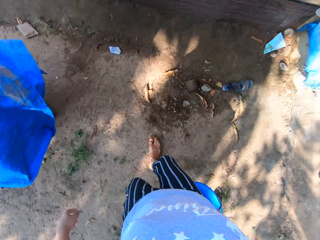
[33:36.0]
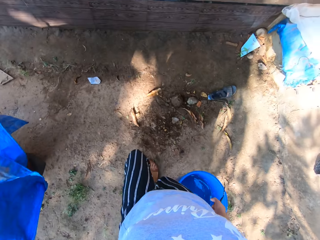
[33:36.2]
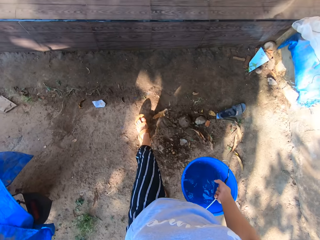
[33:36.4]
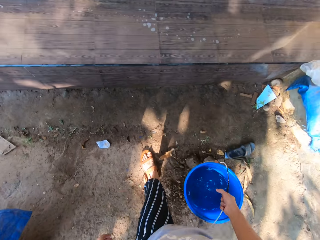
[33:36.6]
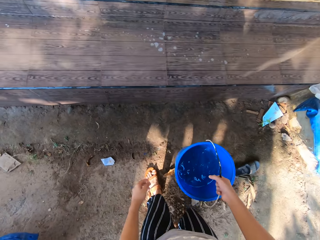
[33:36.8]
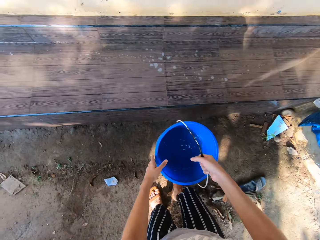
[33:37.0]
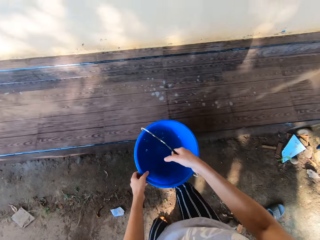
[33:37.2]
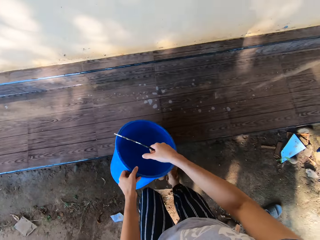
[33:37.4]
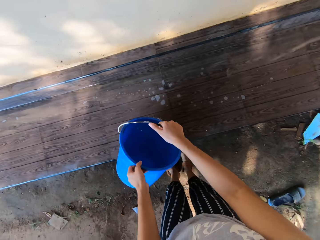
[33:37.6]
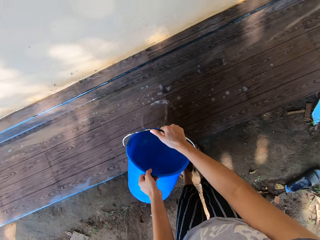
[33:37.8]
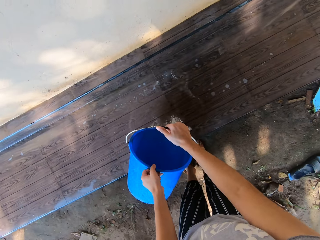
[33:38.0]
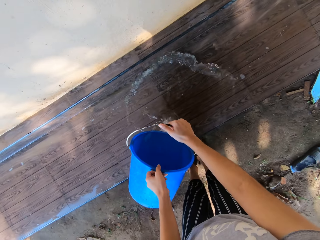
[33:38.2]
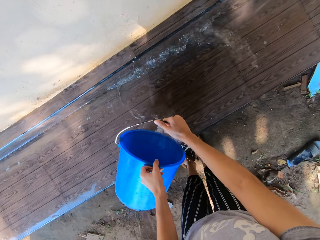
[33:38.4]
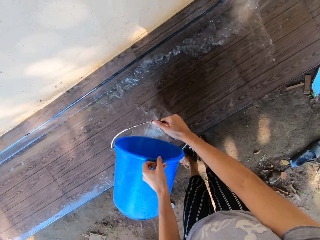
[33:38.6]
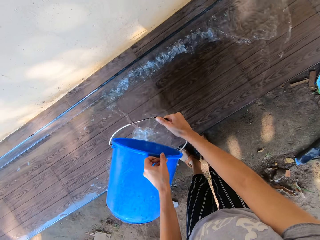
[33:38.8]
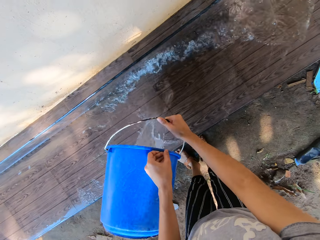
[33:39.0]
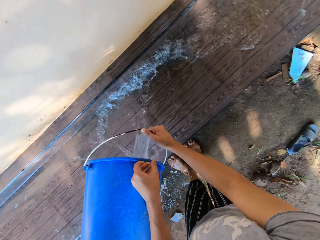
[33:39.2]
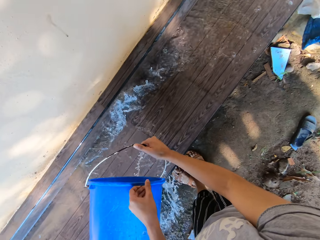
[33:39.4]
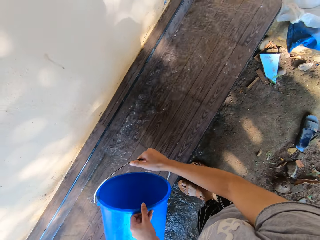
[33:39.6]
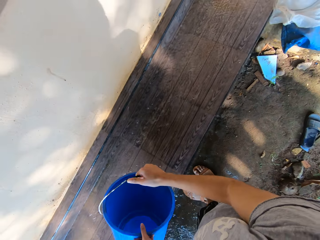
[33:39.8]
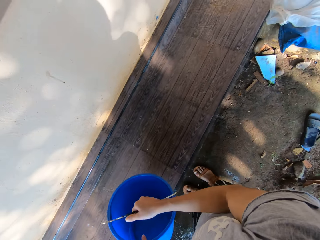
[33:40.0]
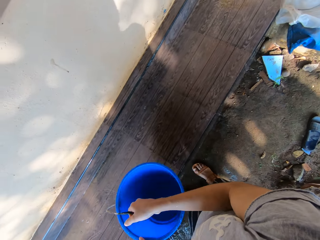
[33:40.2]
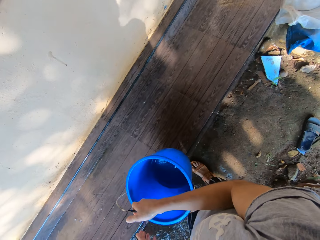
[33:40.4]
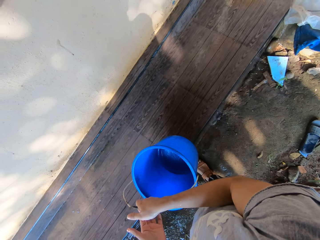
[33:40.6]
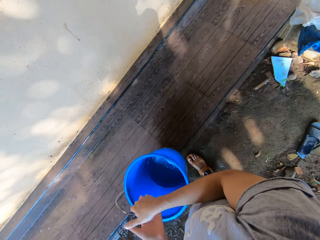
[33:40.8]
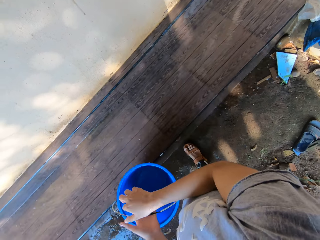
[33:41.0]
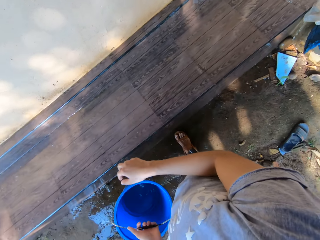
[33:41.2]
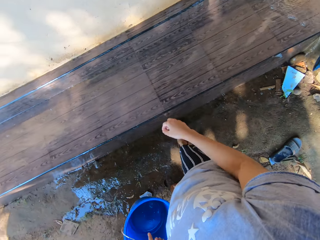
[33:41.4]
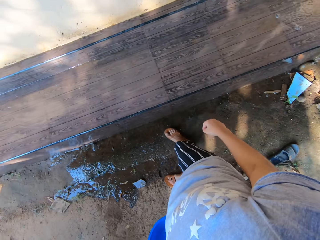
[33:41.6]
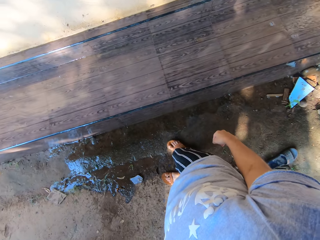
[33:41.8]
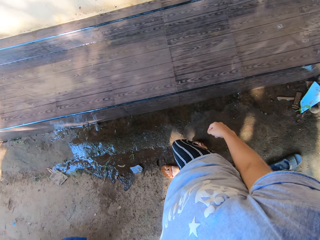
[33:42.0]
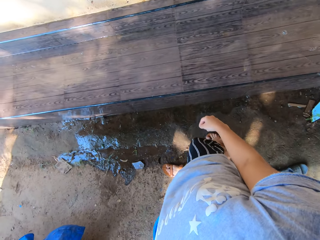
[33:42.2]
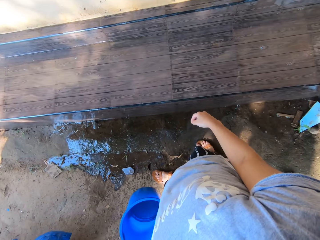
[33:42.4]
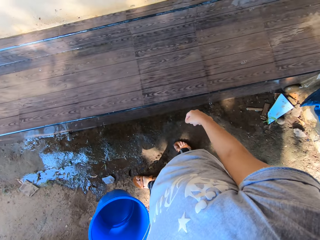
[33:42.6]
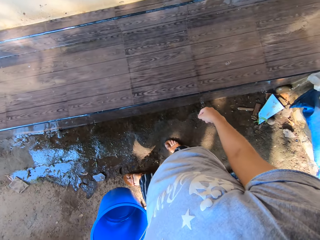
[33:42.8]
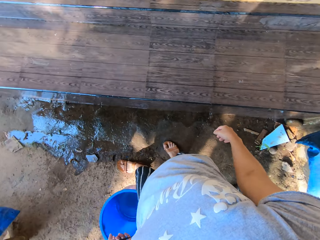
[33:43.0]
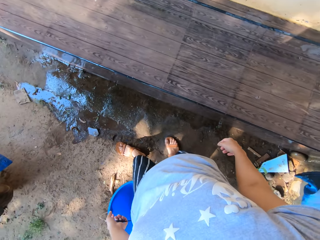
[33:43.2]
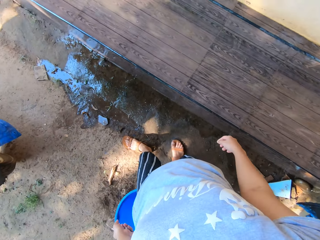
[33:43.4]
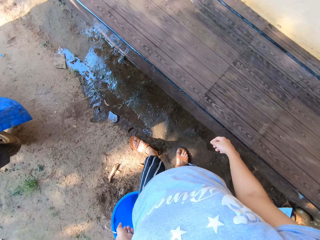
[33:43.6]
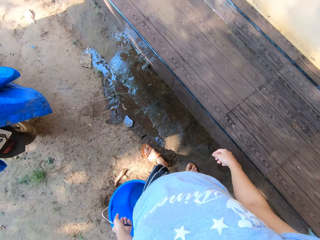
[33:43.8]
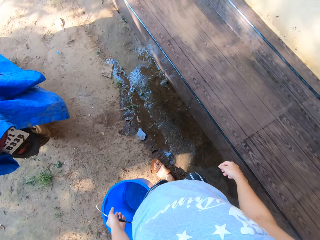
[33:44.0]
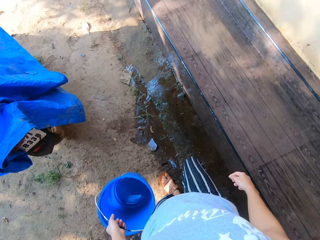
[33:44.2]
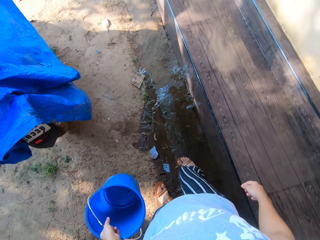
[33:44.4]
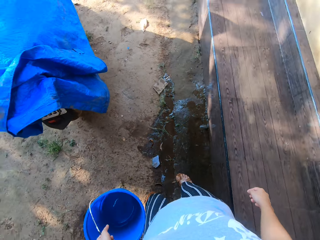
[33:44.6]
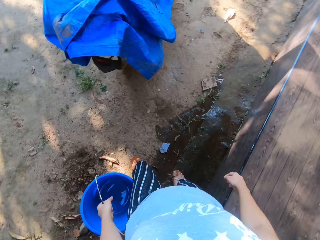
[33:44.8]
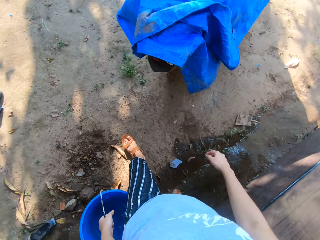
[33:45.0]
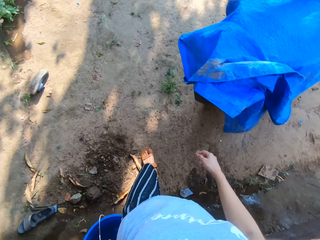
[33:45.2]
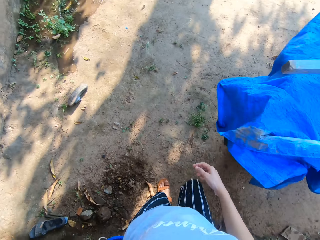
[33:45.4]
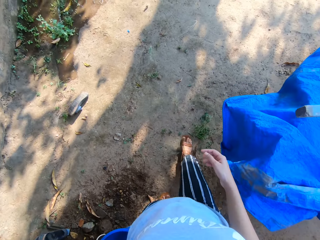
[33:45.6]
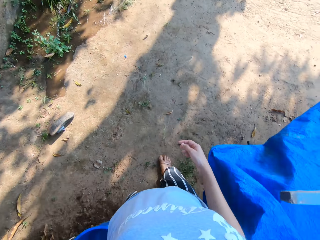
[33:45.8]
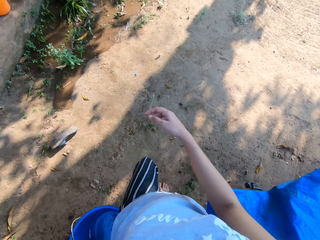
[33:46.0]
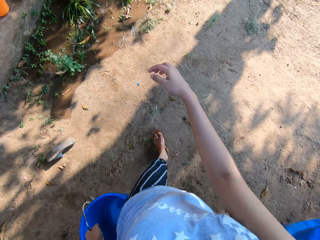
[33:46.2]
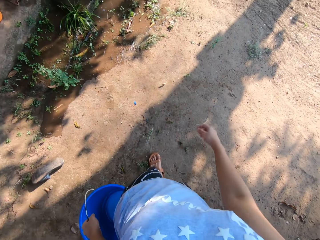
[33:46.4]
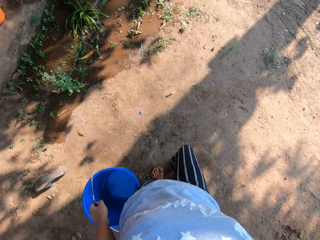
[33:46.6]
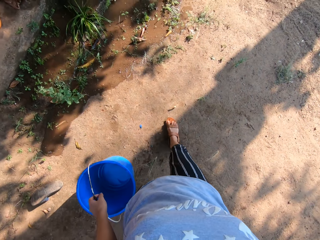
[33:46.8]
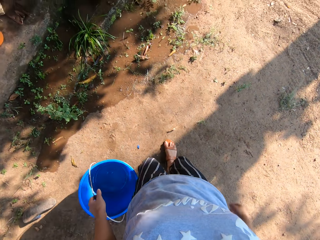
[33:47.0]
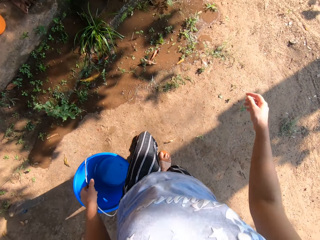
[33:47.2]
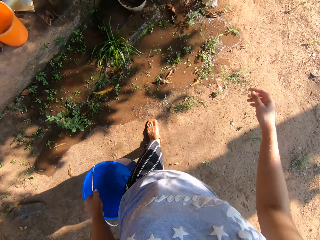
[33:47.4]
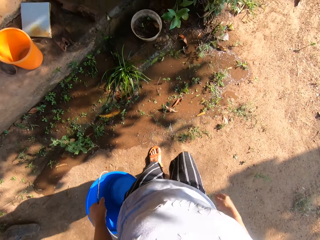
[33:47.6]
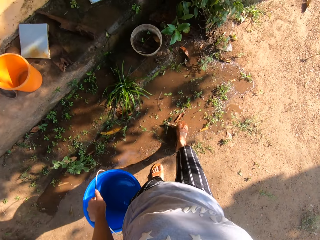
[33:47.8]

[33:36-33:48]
The camera wearer holds the bucket in her right hand with both hands. She pours water from the bucket in her hands on the front yard step. She passes the bucket from her right hand to her left hand. She looks at a verandah floor. She walks to the tap in a compound. She turns in the compound.

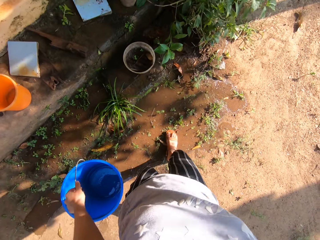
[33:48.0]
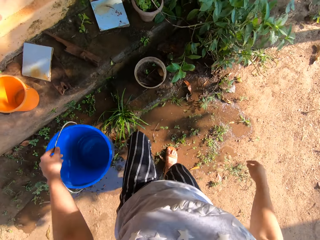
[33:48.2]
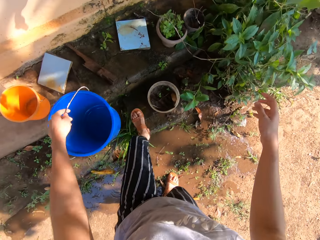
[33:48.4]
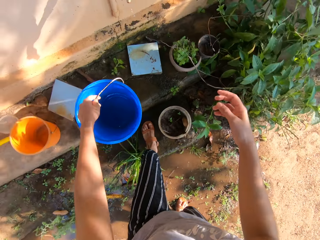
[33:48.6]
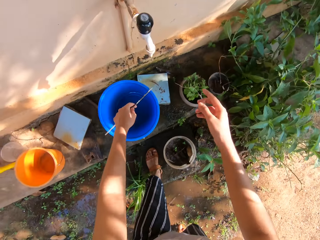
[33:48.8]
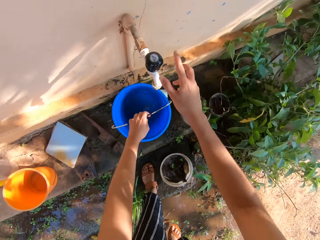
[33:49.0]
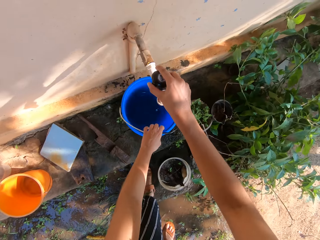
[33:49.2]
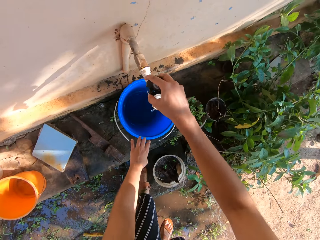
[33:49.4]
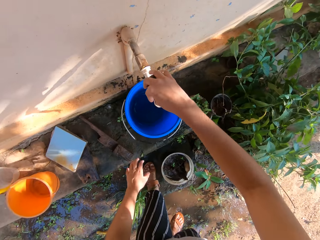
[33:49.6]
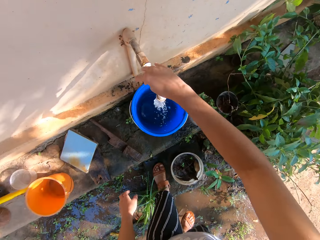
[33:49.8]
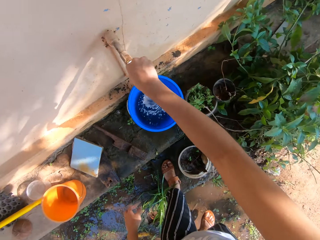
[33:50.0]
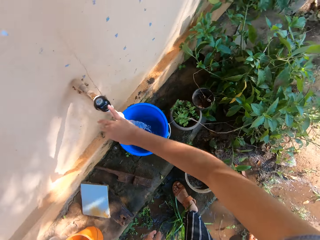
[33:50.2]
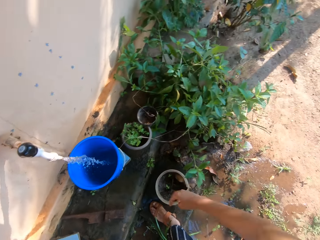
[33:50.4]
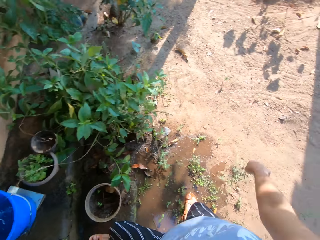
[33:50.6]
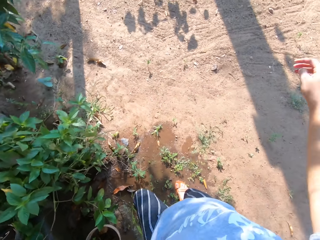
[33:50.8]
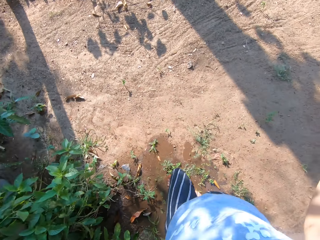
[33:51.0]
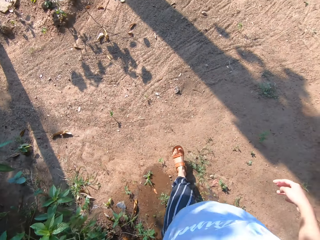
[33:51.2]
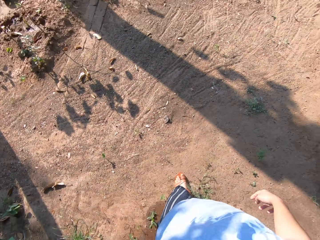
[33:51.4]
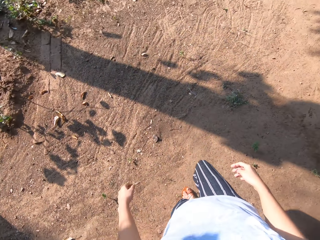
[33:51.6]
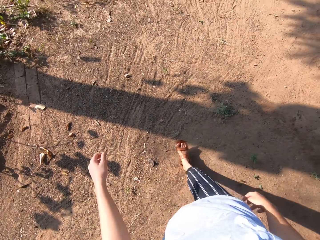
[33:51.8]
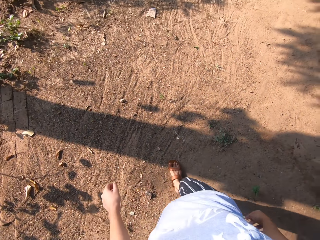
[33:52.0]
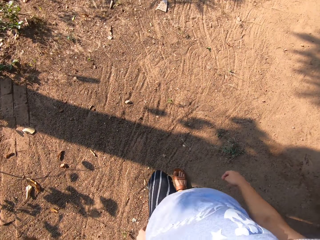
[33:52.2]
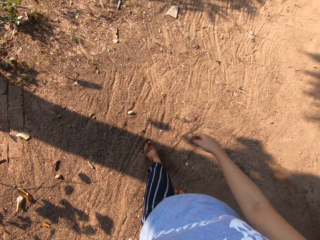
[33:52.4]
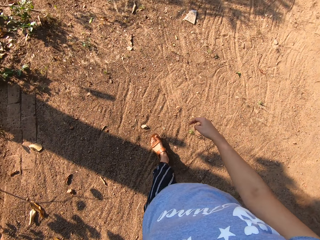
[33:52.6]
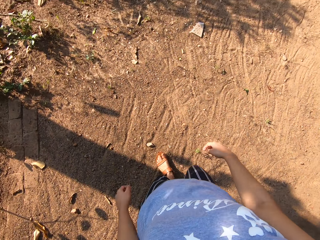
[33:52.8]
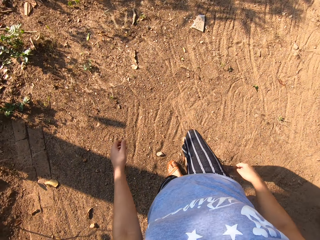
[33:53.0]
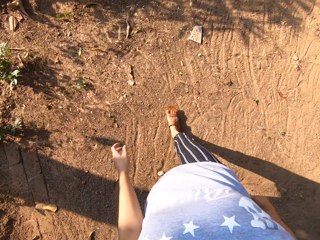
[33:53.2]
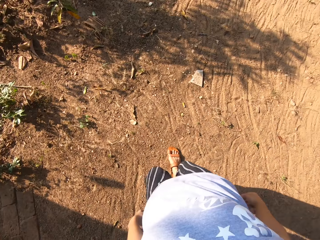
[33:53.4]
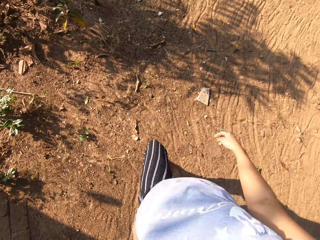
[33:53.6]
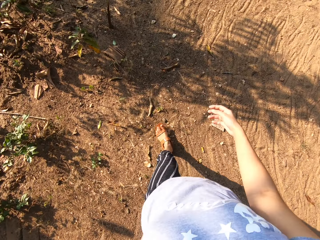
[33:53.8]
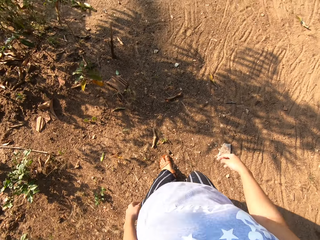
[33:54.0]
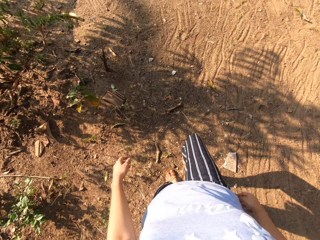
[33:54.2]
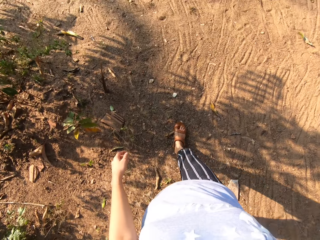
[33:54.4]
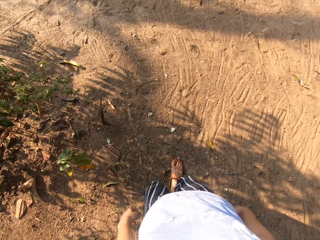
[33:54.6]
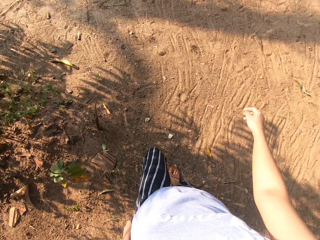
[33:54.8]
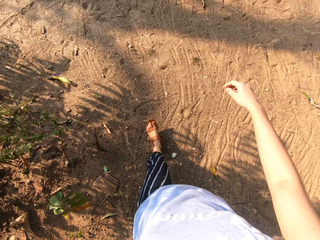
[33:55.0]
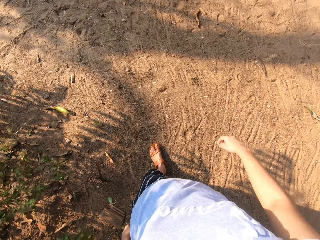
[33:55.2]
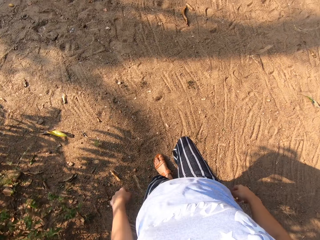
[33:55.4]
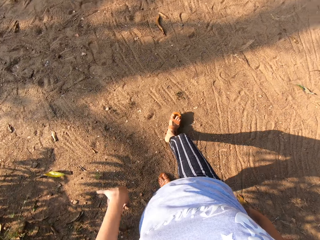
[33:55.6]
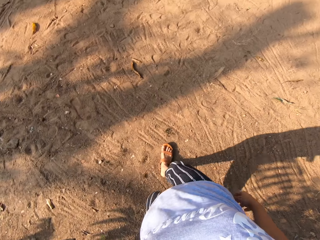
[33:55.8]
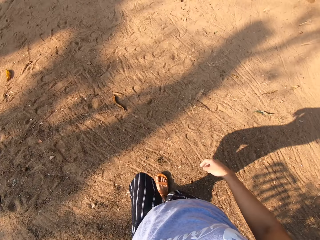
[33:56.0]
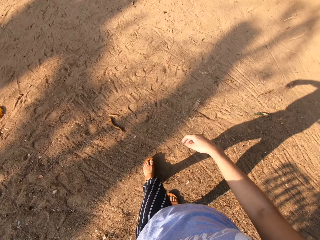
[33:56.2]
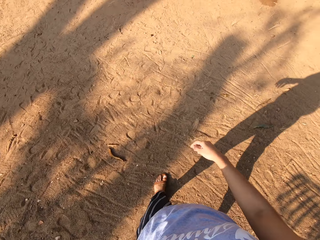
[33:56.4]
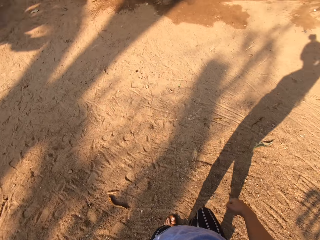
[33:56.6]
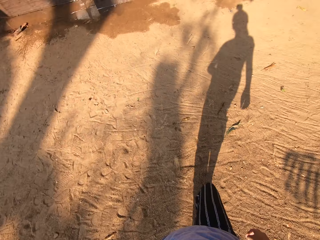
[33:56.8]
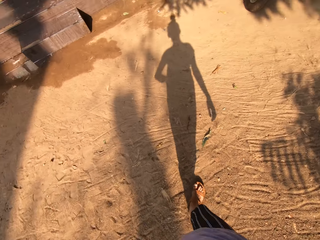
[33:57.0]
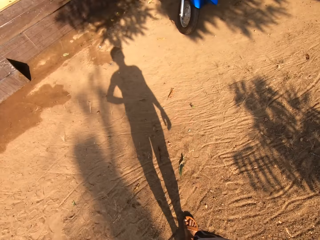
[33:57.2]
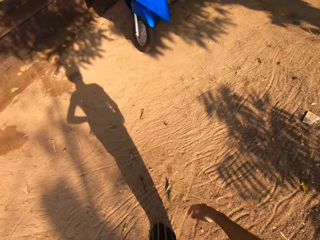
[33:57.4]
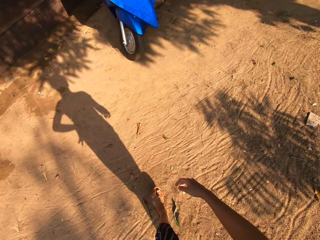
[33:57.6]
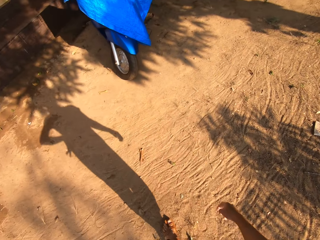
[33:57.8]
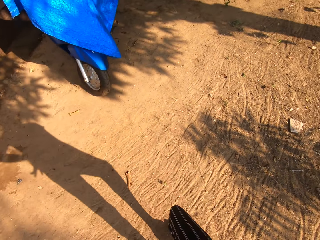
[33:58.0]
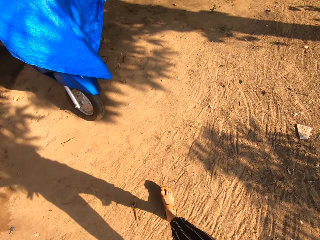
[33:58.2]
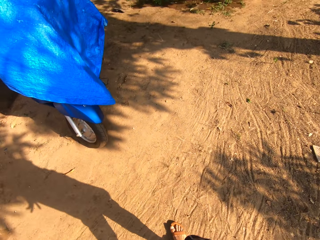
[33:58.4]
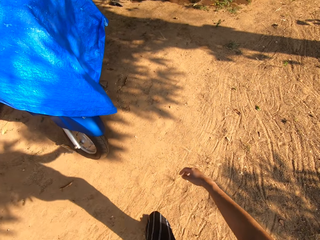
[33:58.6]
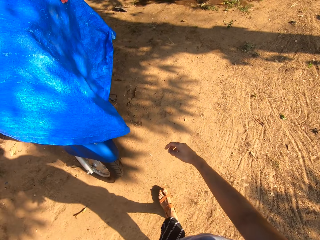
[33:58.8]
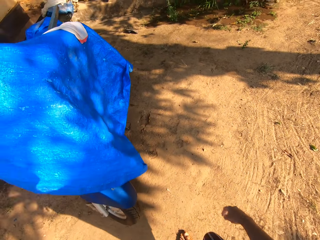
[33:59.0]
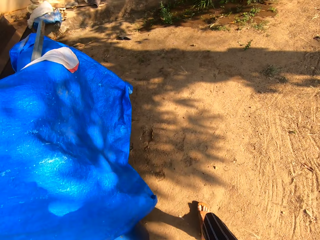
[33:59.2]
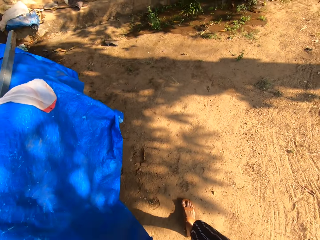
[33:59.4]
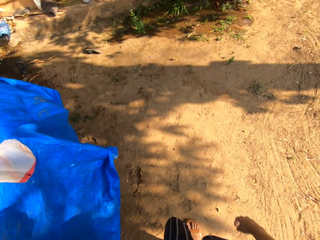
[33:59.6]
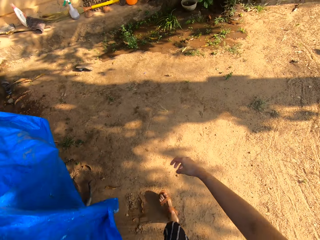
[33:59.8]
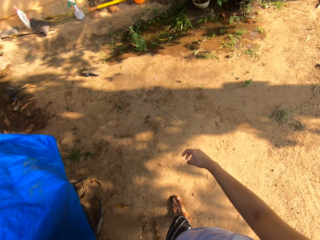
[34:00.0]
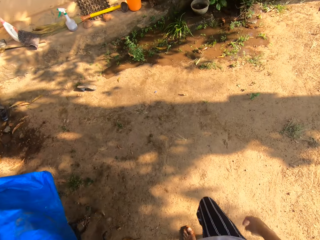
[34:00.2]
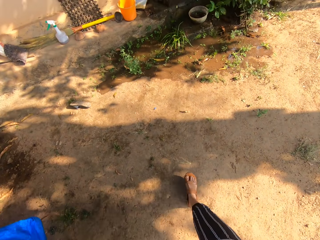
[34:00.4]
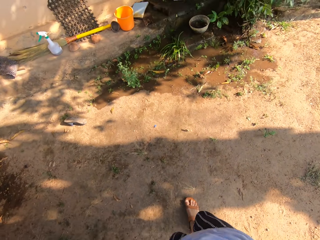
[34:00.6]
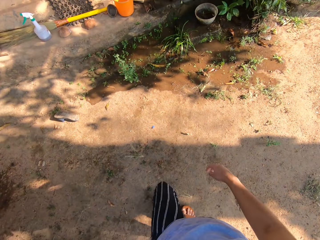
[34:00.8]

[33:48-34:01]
The camera wearer puts the bucket in her left hand on the fence base under the water tap. She opens the tap with her right hand. She walks around the compound. She turns in the compound. She turns in the compound again.
